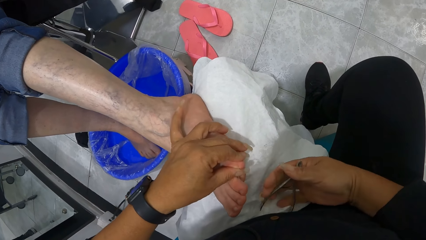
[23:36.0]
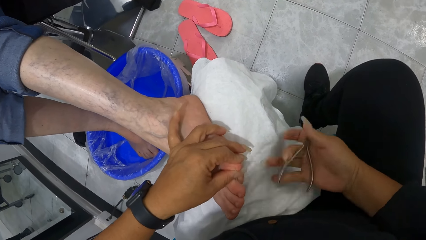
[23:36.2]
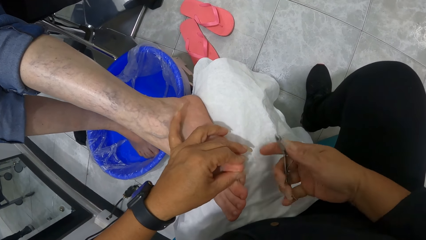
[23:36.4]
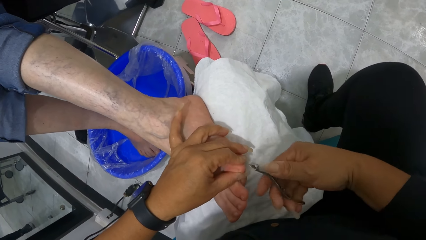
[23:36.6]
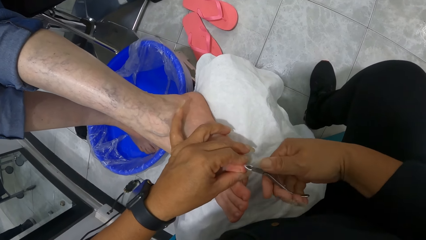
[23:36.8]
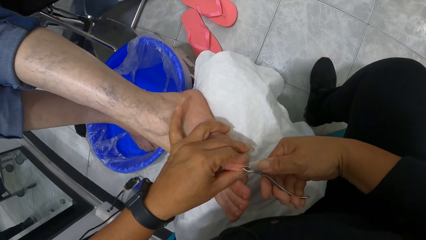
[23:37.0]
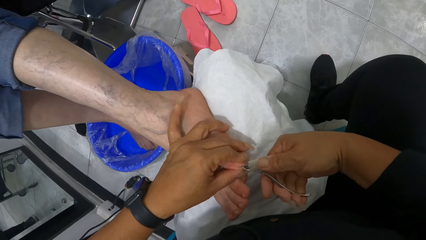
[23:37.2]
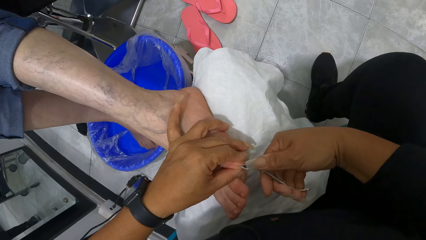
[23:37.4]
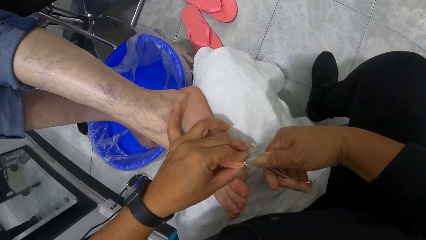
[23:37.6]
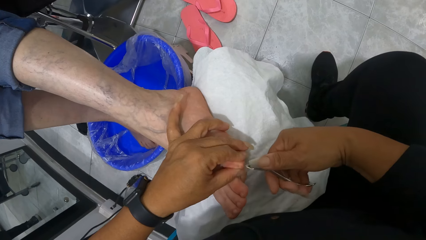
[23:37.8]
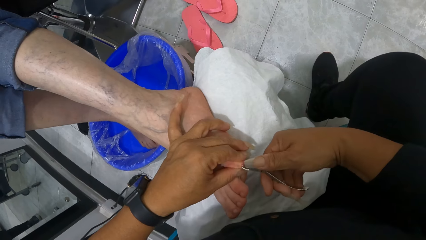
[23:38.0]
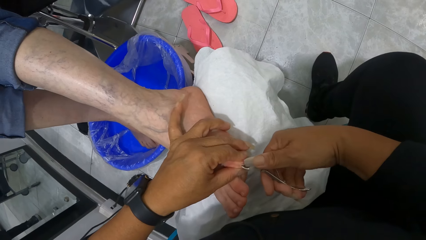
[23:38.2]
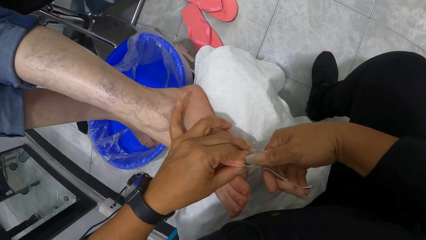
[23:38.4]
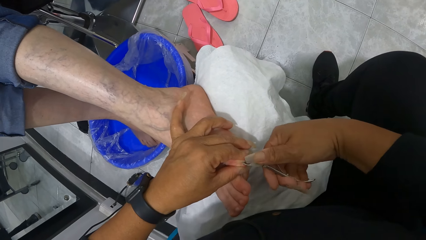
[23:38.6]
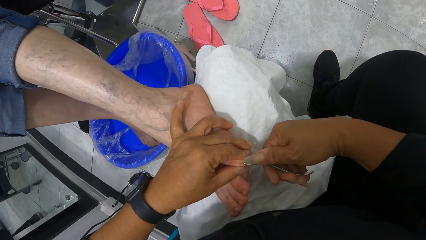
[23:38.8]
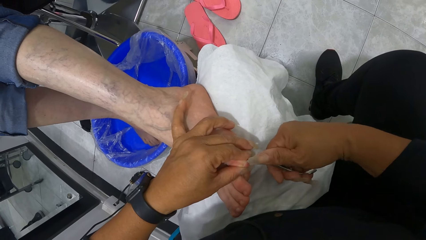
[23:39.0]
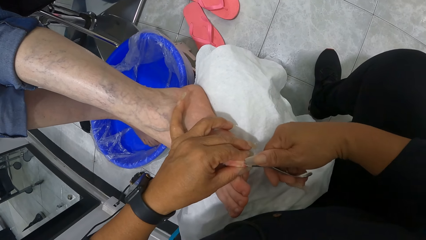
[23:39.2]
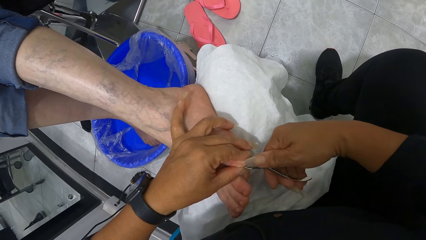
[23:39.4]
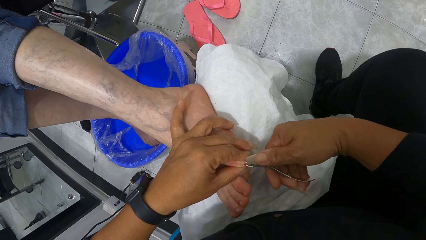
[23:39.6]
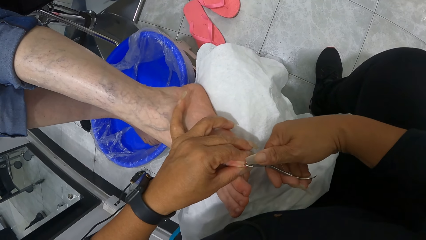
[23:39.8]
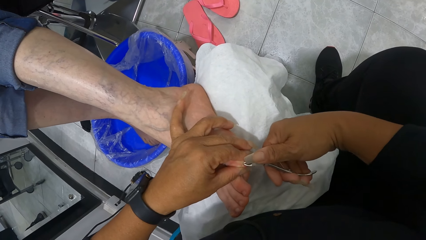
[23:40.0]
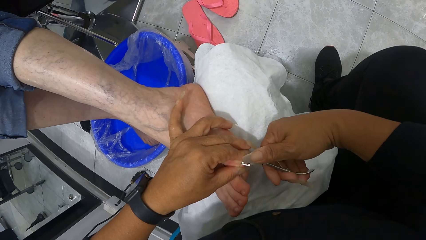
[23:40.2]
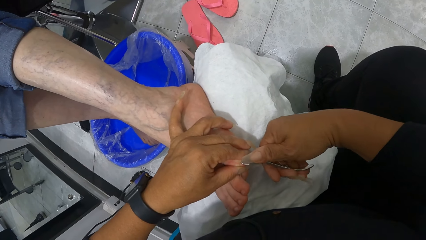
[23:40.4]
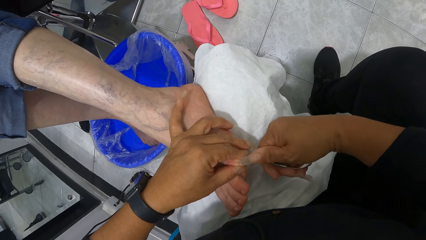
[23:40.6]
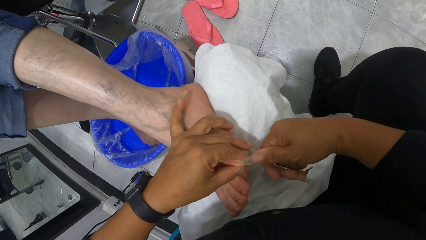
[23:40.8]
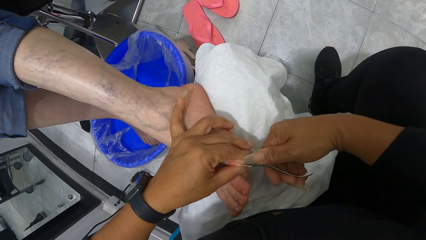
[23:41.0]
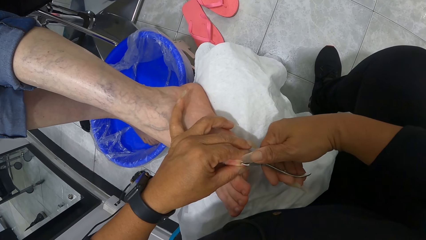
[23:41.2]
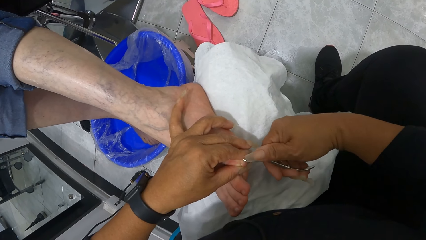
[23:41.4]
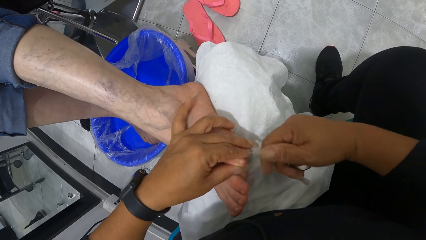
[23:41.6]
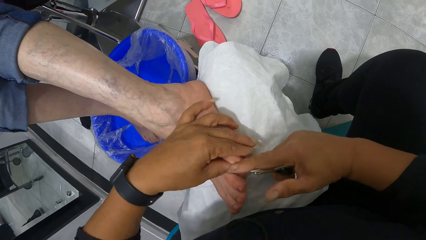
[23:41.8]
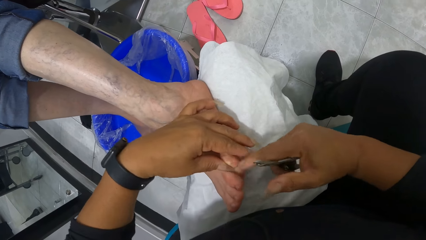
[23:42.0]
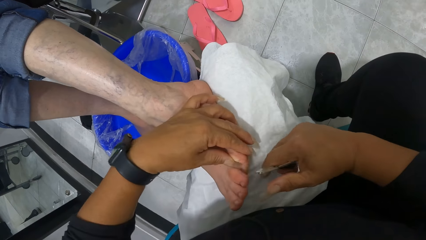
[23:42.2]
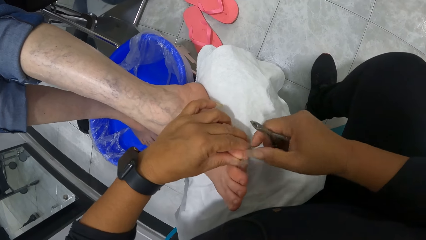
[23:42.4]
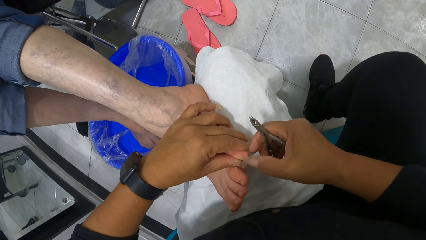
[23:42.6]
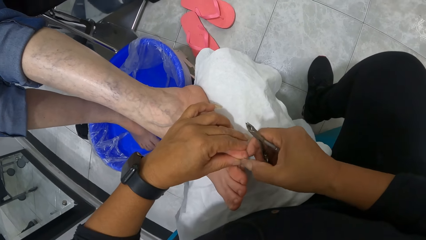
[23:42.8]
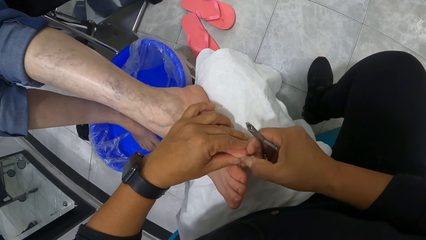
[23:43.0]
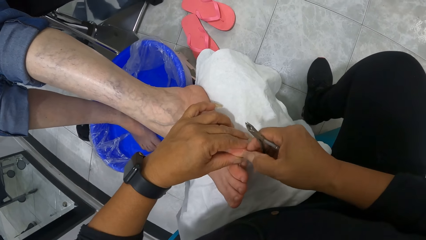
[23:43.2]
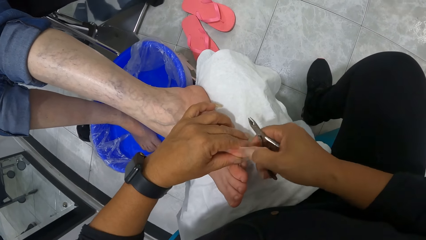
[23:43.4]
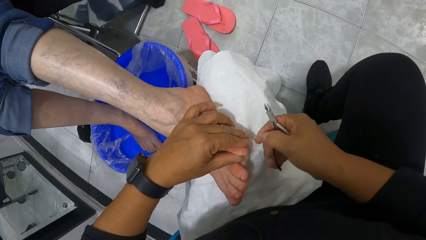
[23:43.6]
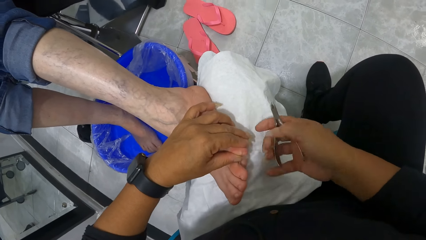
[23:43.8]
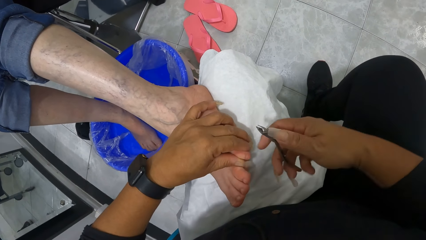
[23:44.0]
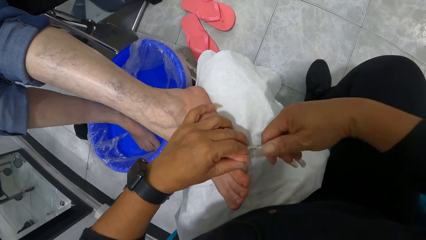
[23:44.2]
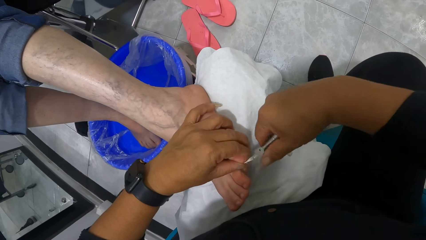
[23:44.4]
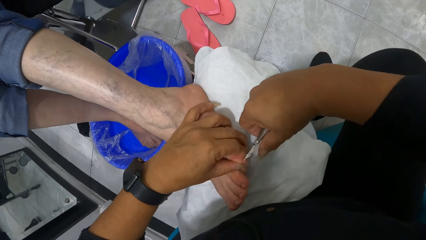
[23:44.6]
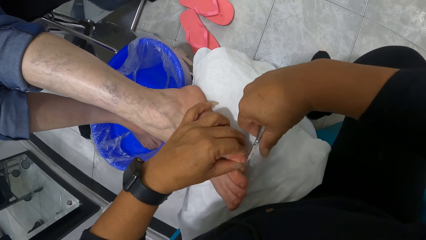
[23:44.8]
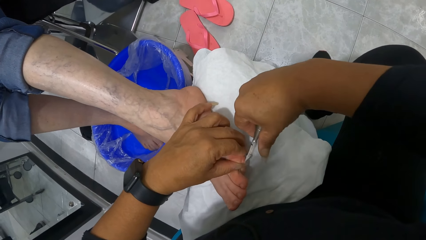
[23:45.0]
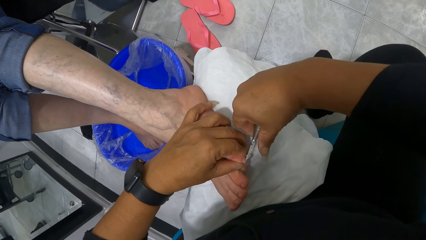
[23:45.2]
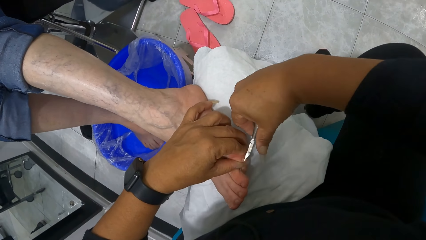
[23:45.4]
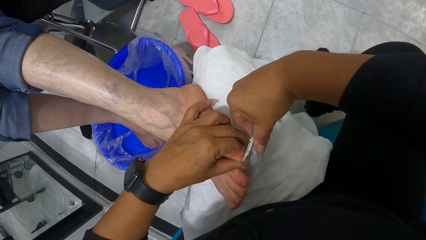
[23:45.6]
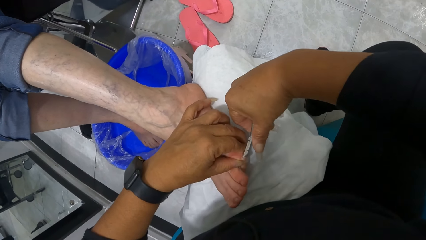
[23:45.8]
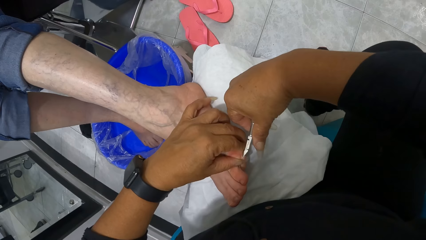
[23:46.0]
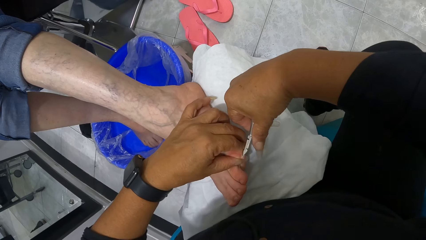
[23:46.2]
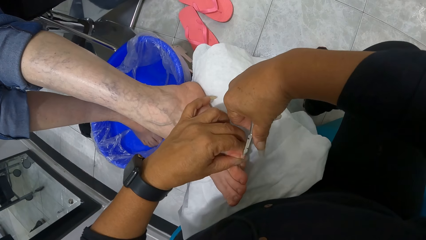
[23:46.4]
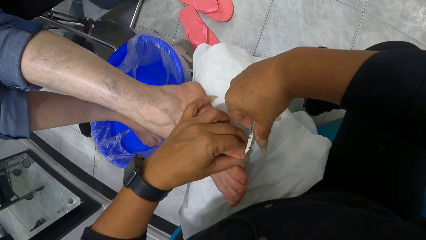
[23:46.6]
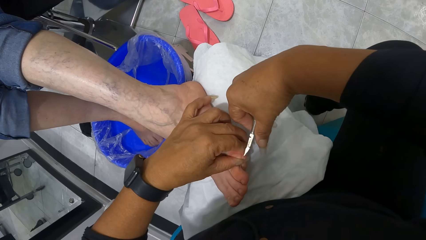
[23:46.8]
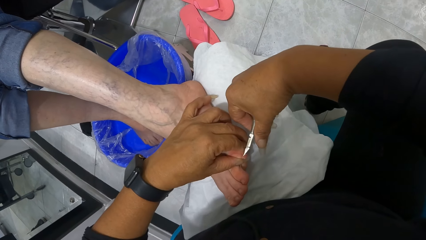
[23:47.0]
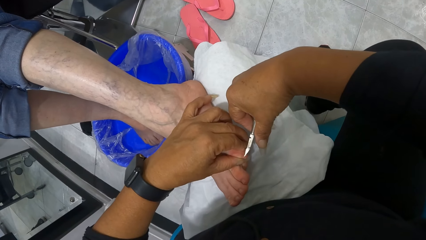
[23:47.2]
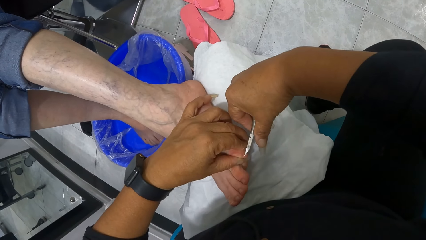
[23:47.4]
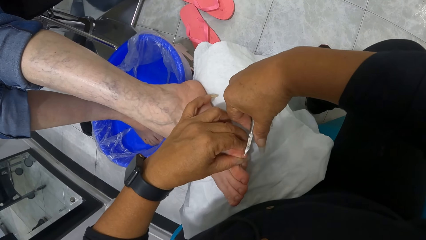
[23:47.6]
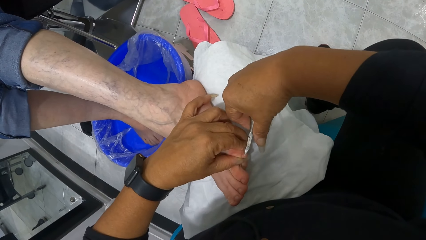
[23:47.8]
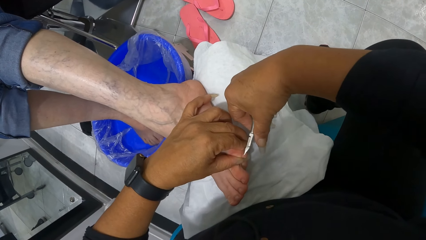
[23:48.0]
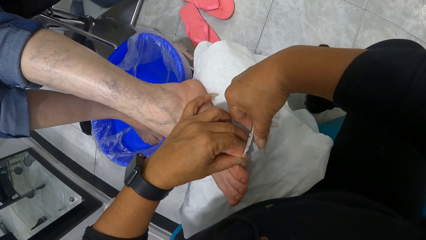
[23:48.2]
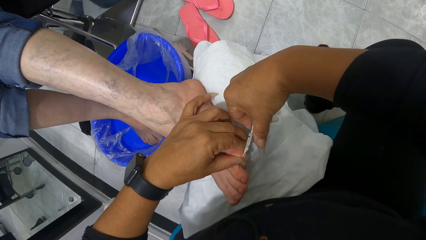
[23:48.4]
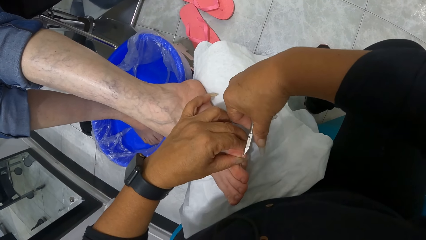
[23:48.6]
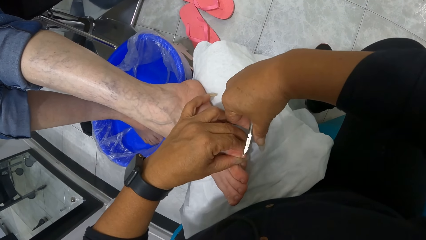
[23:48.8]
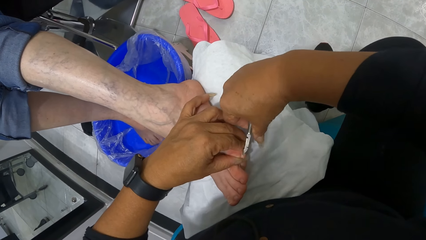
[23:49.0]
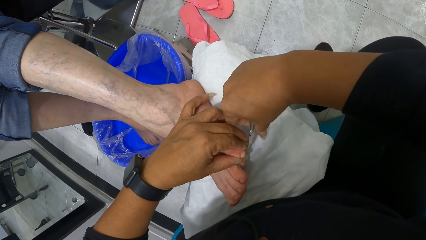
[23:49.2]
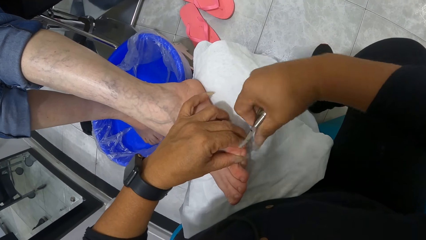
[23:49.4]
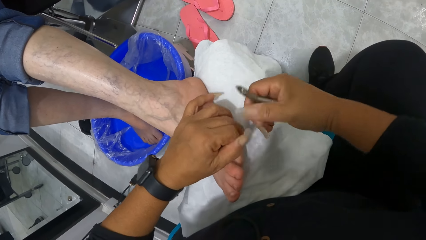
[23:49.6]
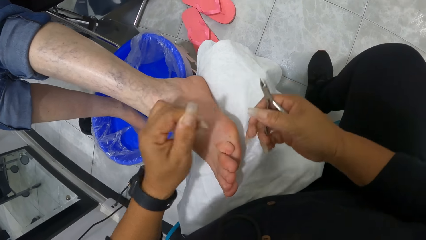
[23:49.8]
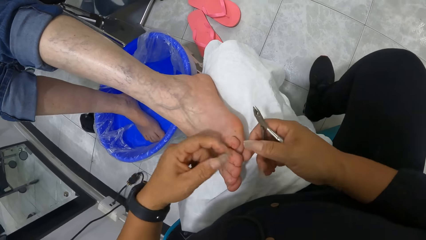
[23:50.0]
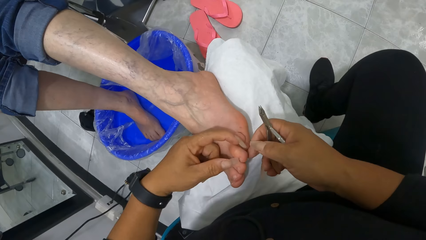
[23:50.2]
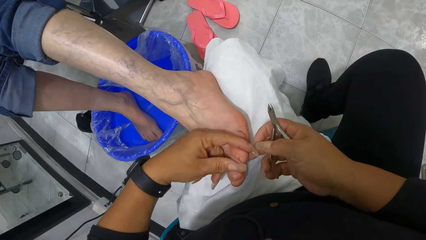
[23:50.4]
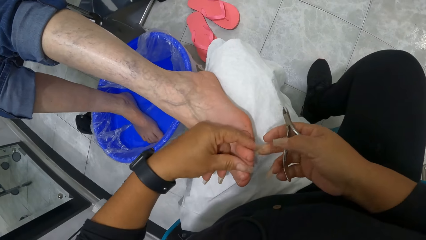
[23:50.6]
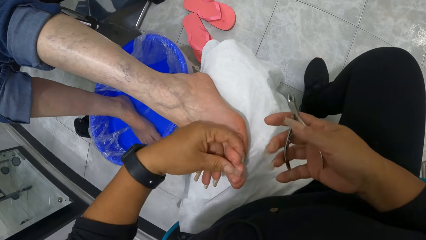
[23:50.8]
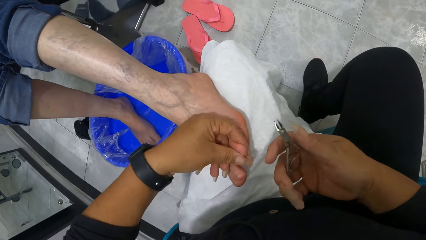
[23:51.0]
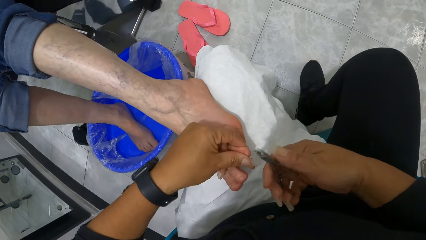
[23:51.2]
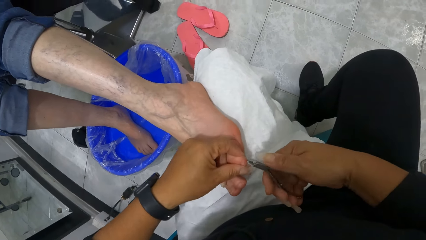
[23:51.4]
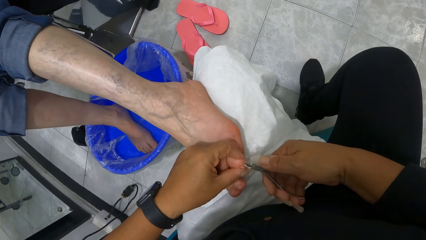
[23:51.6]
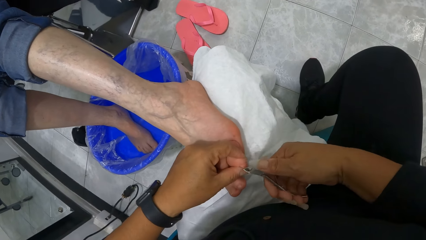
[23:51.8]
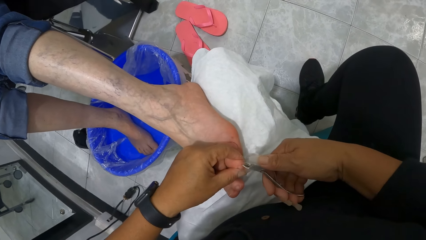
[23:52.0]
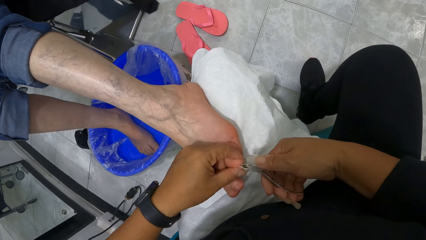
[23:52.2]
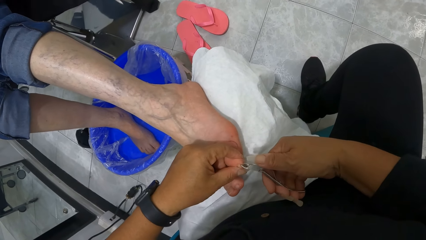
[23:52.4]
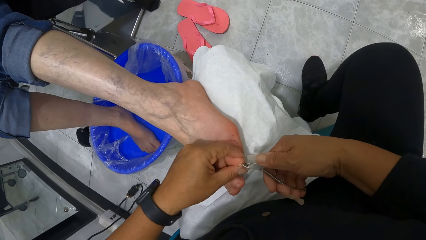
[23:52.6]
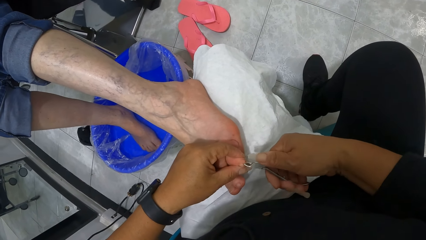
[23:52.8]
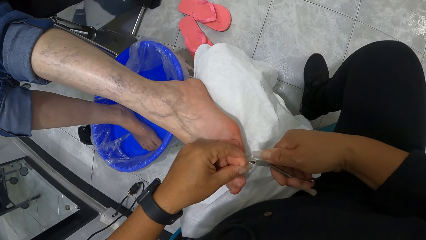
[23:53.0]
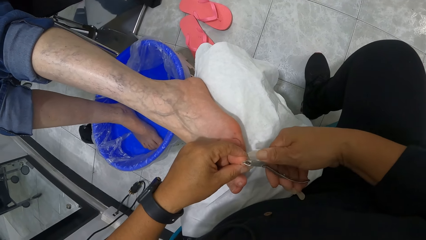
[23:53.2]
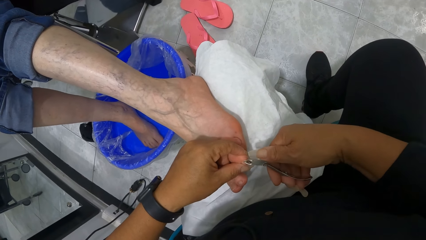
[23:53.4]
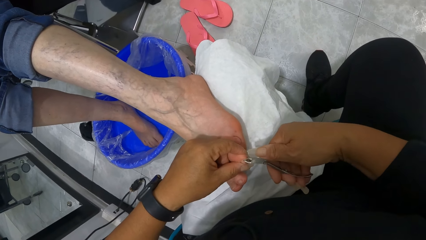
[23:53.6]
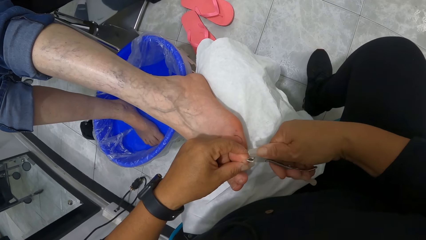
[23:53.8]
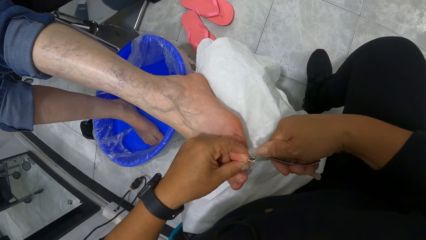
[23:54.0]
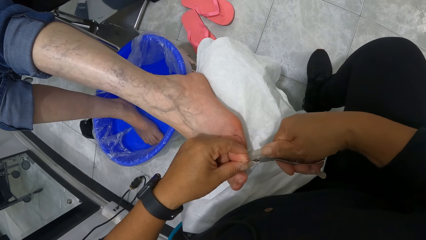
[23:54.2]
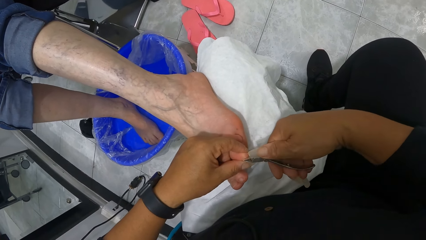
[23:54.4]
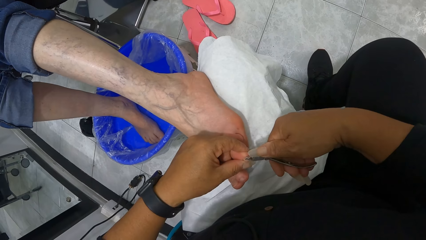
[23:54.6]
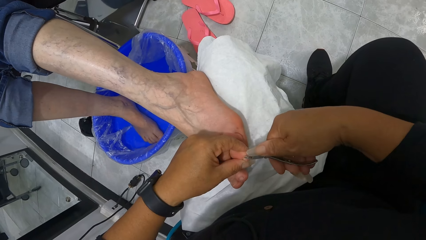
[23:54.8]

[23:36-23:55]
The camera wearer wipes her right hand on the towel. She nips the toe with the cuticle nipper or nail scissors with her right hand. She cleans the toe with her right hand. She touches the nail. She nips the toe with the cuticle nipper with her right hand. She cleans the toe with her left hand. She touches the nail. She lifts the toe with her right hand. She holds the toe with her left hand. She adjusts the nail scissors on the hand. She nips the toe with the cuticle nipper with her right hand.
